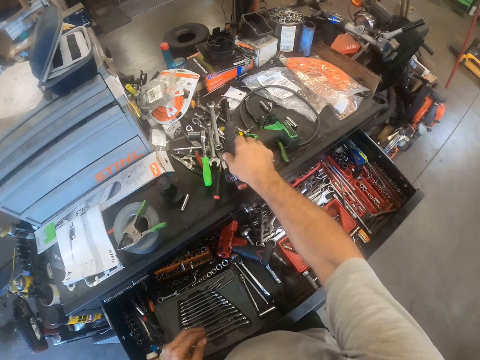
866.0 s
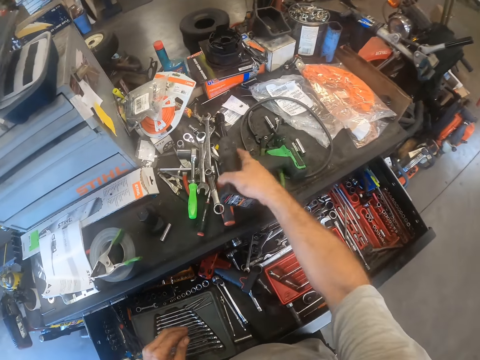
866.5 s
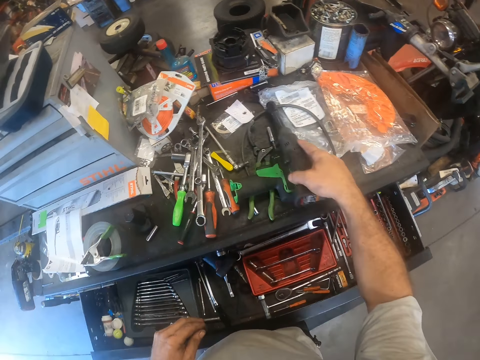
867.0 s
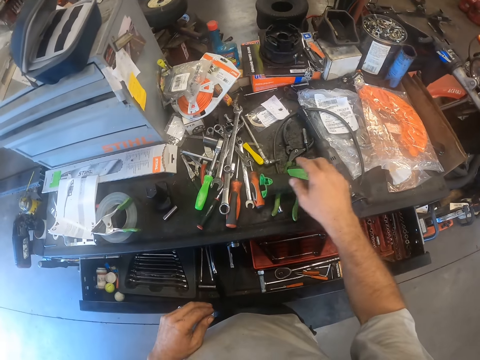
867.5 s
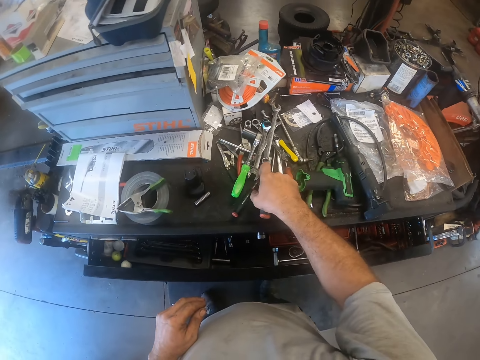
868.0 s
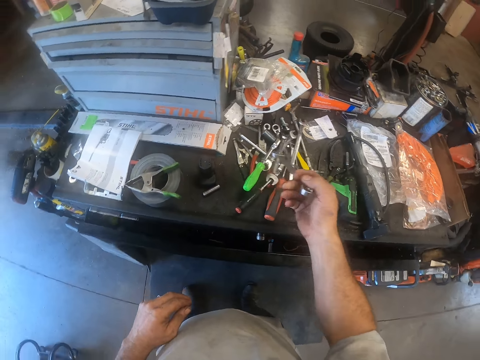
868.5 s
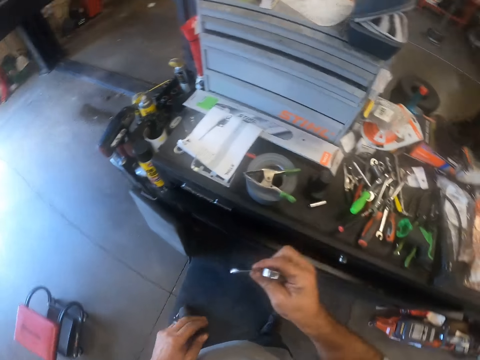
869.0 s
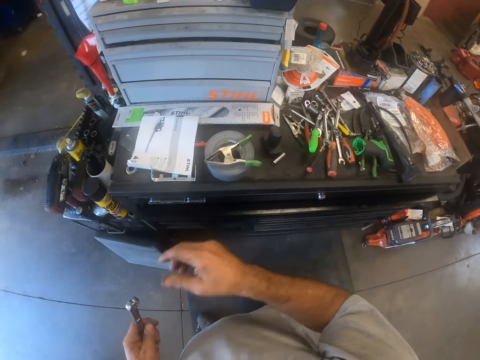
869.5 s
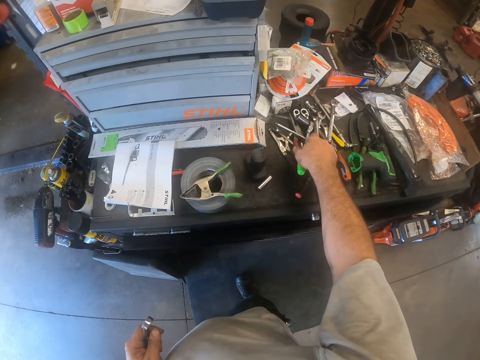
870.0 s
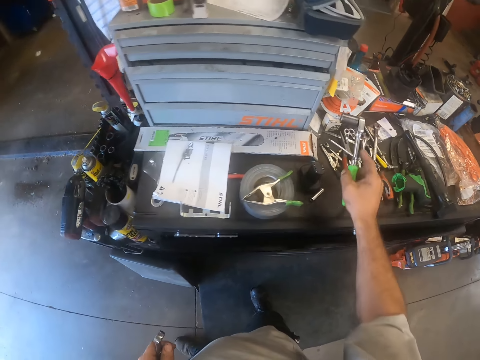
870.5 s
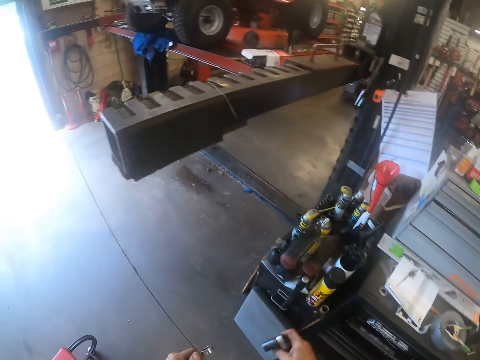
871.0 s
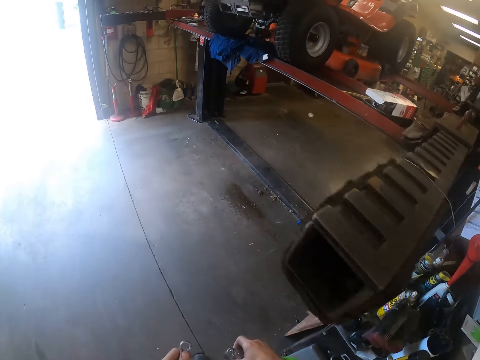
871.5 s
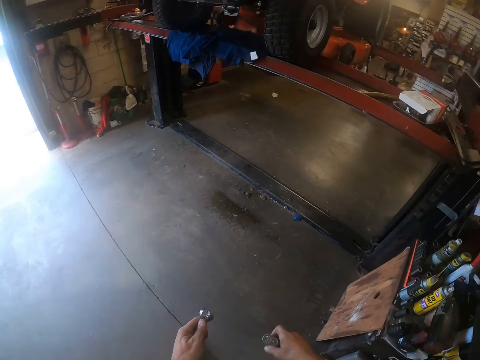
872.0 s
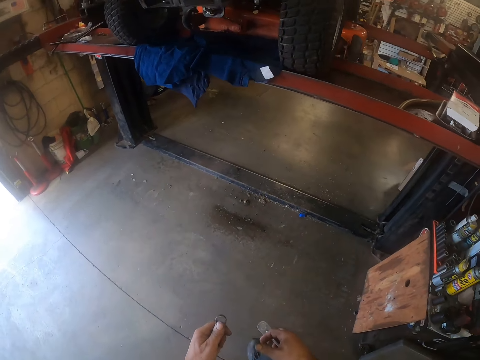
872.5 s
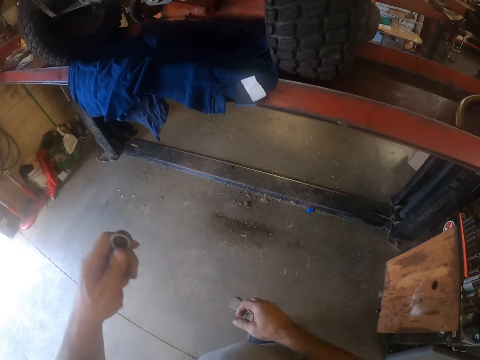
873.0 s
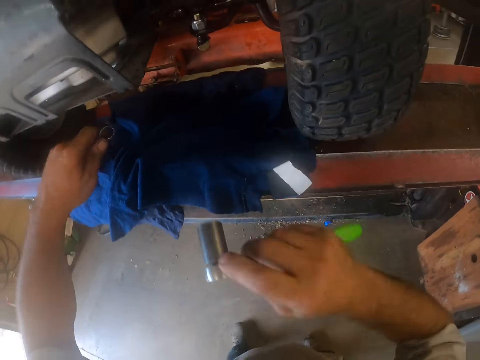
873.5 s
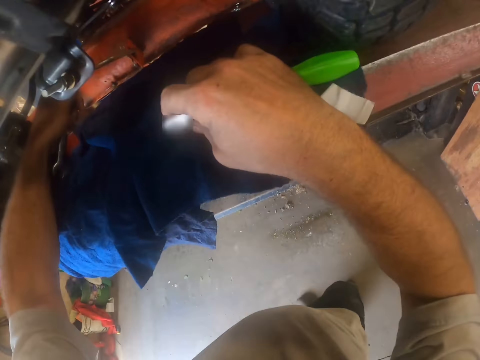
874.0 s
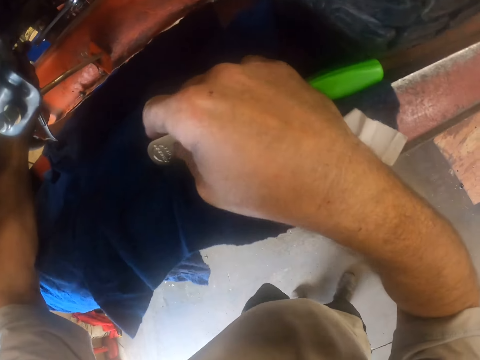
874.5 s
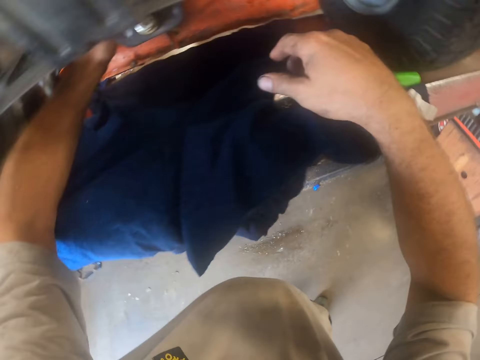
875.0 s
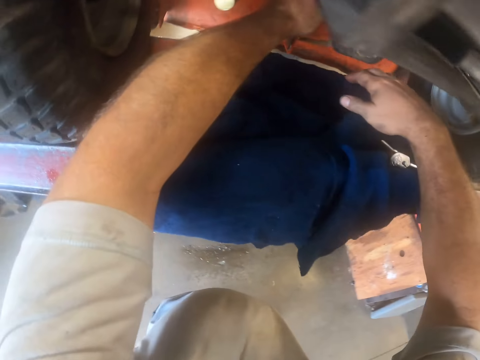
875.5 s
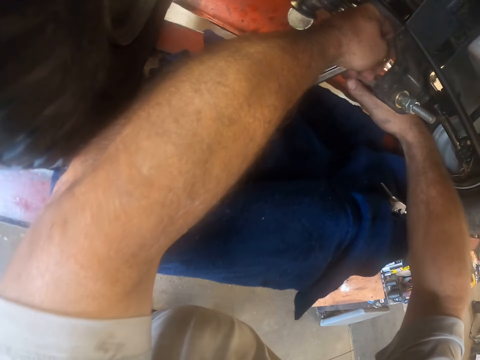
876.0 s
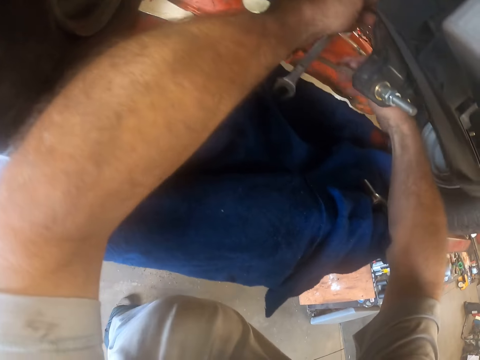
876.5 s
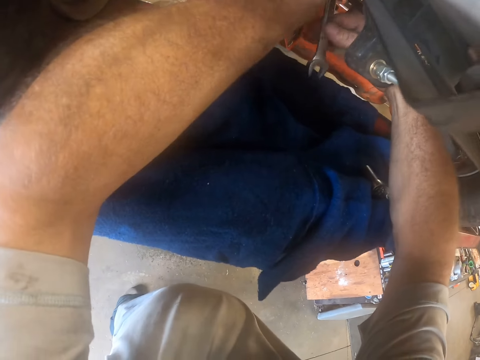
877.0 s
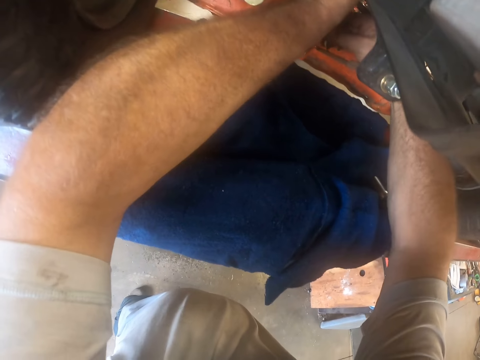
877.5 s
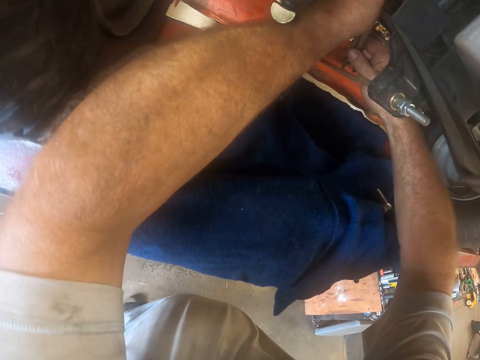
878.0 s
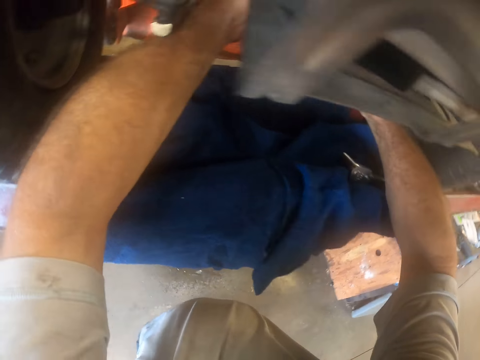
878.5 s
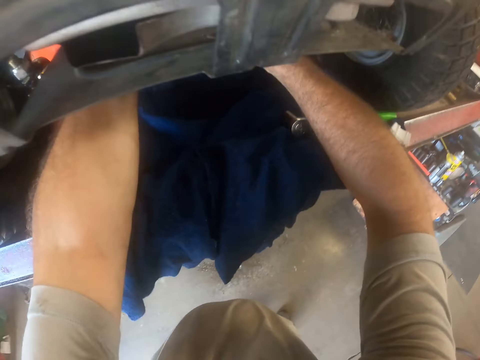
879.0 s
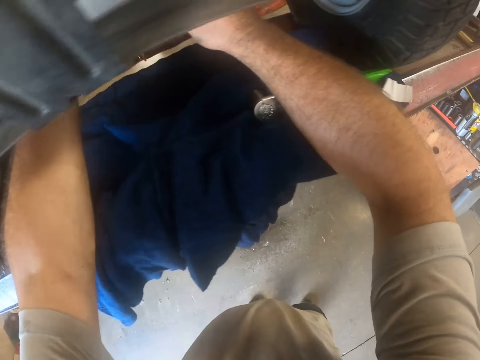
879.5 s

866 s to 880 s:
The camera wearer walks towards the tools. He moves a power wrench on a tool storage with his right hand. He closes a drawer in the tool storage with his body. He picks up a spanner from the top of the tool storage with his right hand. He passes the spanner to his left hand. He picks up a wrench from the top of the tool storage with his right hand. He holds the spanner. He drops the wrench on the stand. He passes the spanner to his right hand.

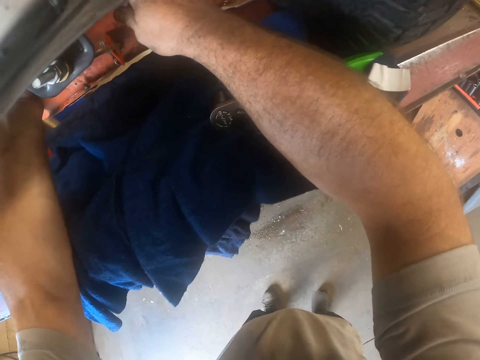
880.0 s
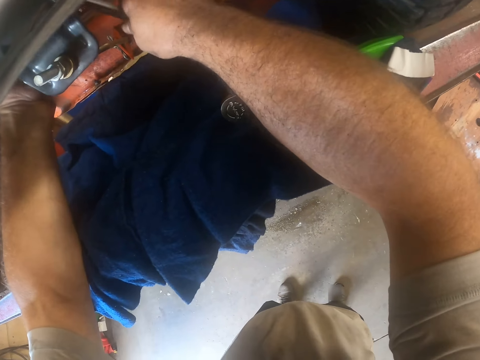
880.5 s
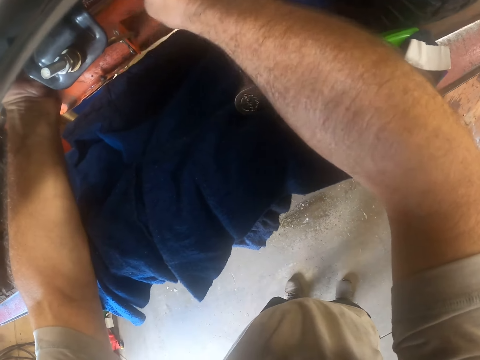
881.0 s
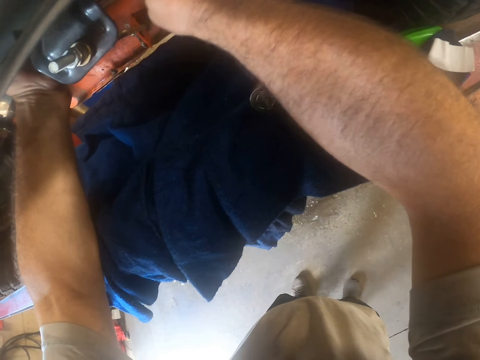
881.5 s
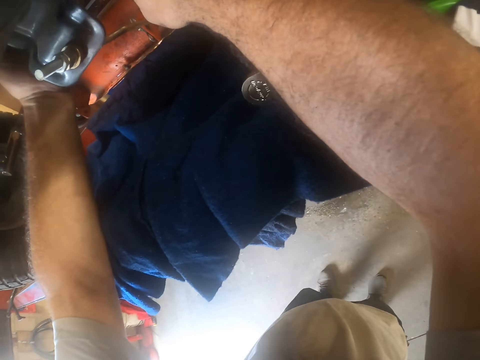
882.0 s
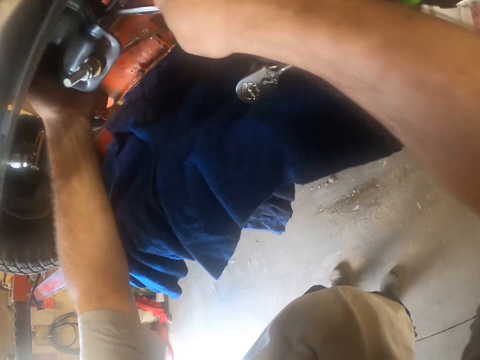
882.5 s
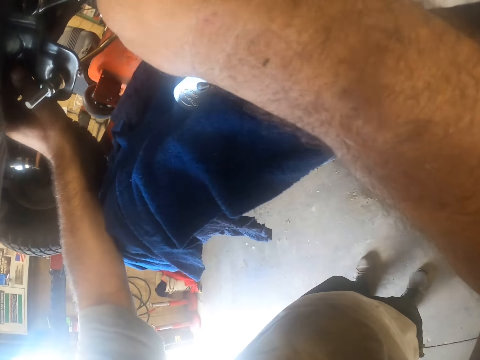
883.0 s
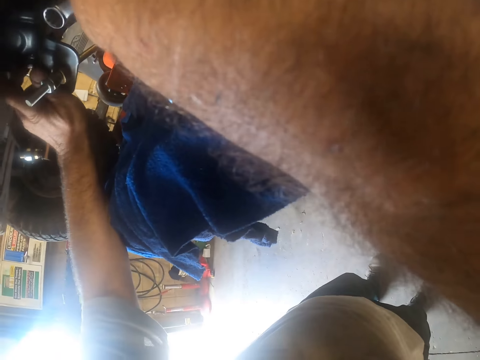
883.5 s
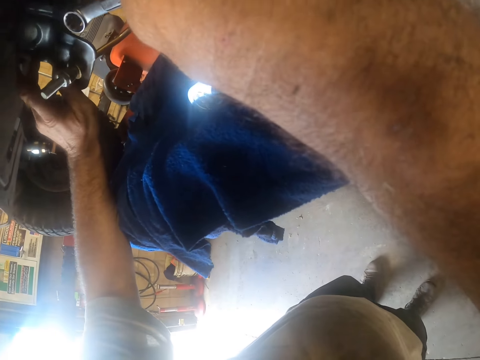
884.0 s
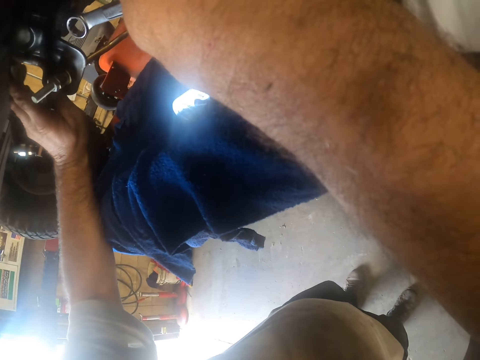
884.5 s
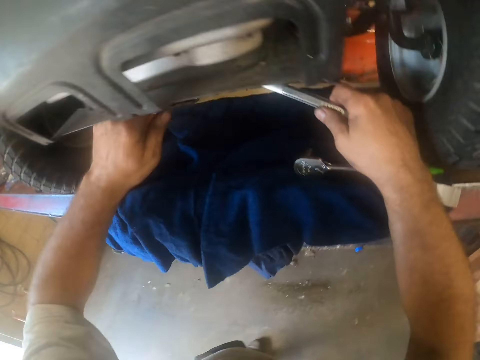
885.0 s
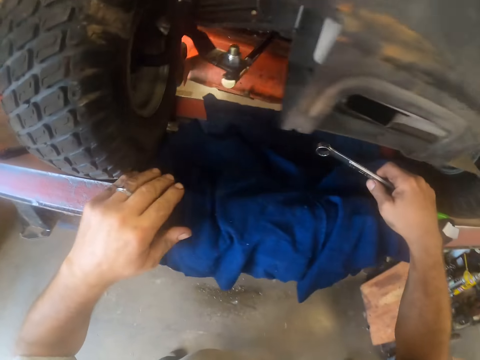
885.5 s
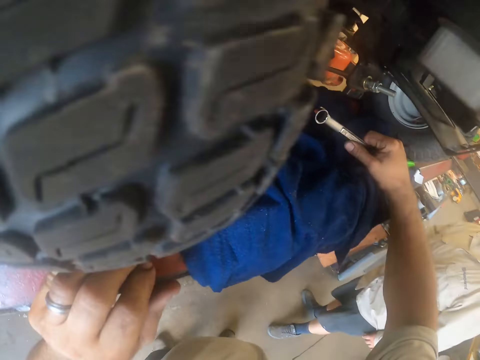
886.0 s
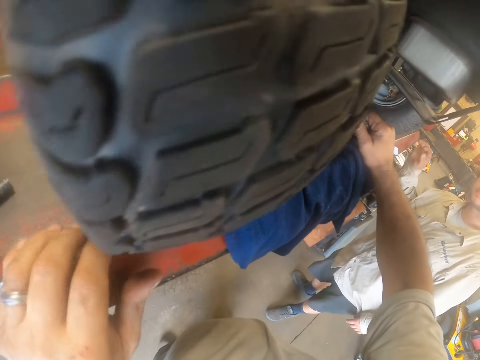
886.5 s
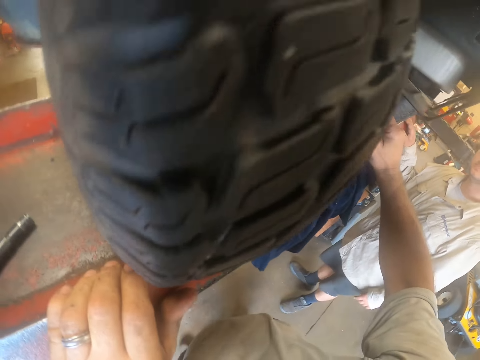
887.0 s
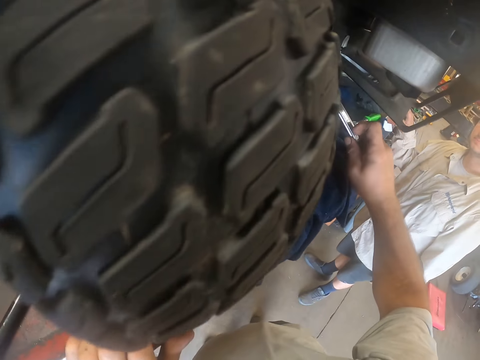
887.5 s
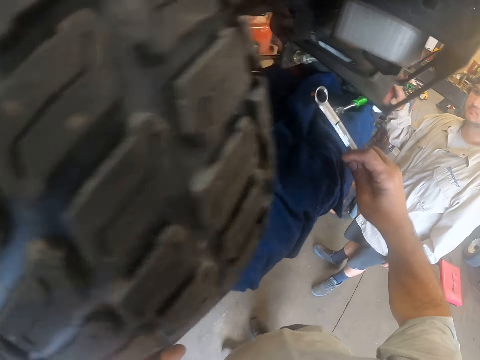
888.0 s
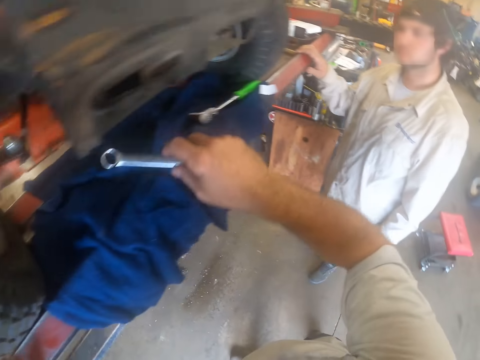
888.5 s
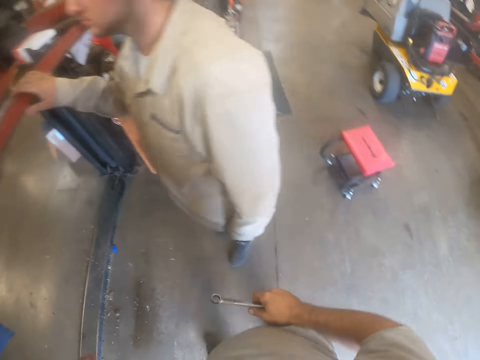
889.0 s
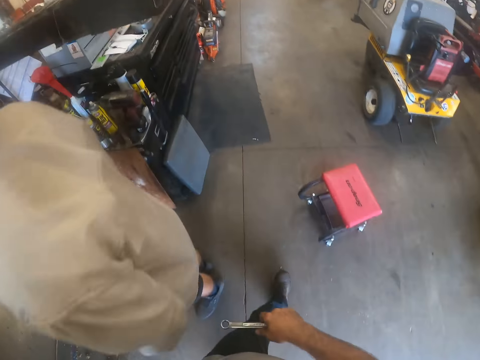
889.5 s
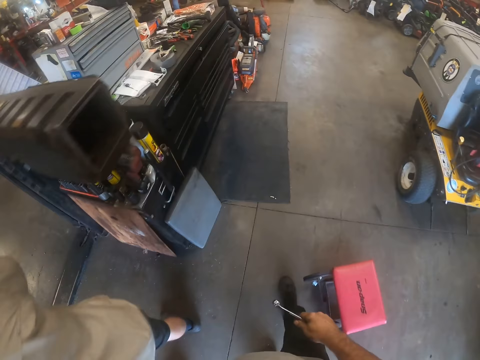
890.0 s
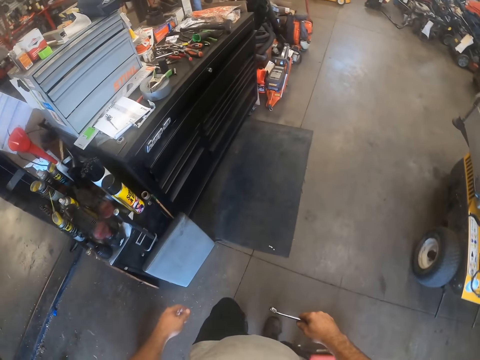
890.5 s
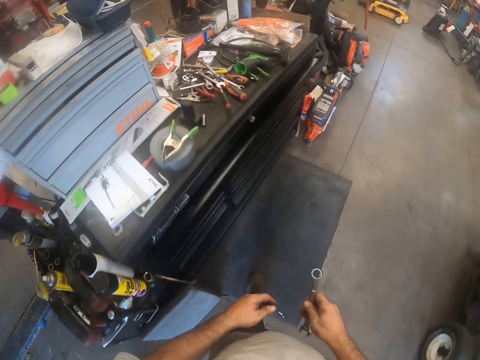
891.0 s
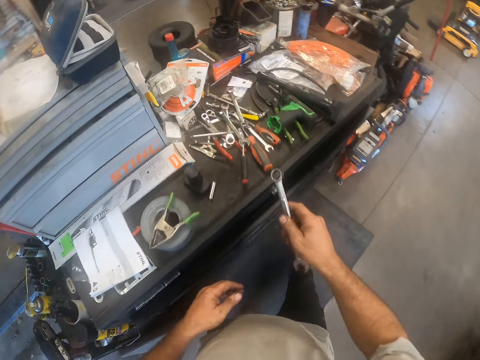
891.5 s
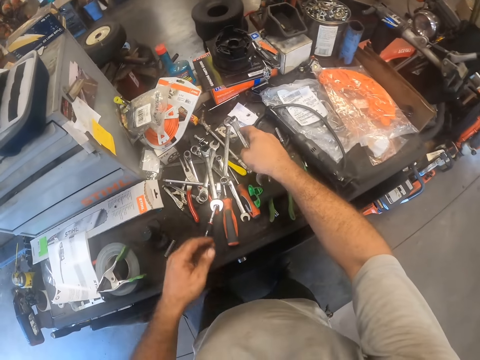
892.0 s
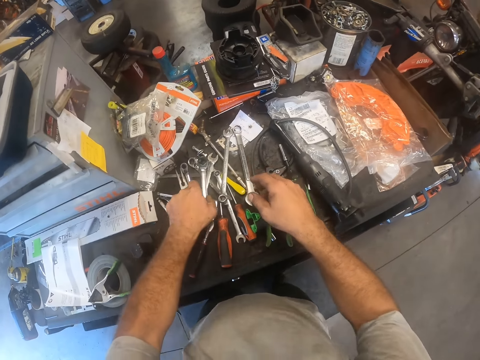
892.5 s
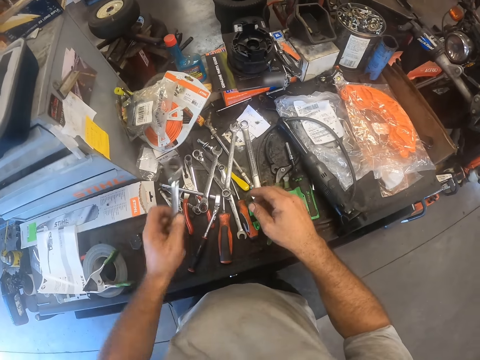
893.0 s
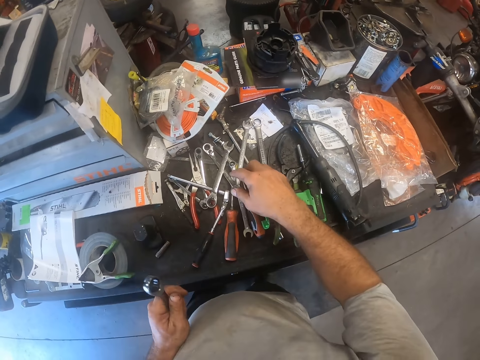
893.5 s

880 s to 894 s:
The camera wearer loosens the screw on the lawn mower with the spanner. He holds the spanner. A man stands beside the camera wearer. The man looks at the camera wearer. The camera wearer holds the spanner. He drops the spanner on the tool storage. He picks up another spanner from the top of the tool storage with his left hand. He holds the spanner.
